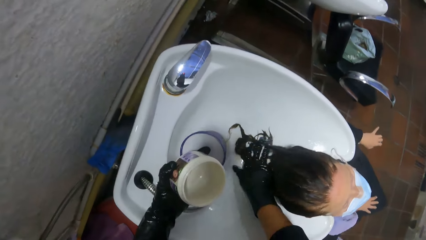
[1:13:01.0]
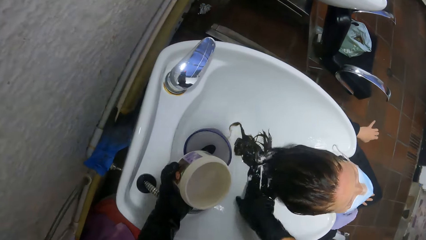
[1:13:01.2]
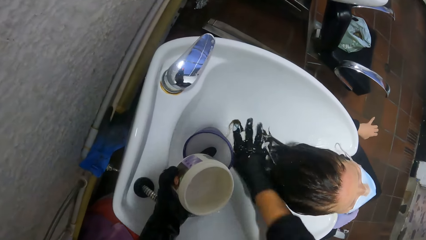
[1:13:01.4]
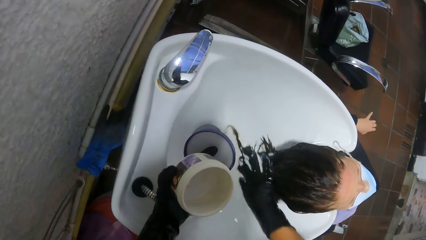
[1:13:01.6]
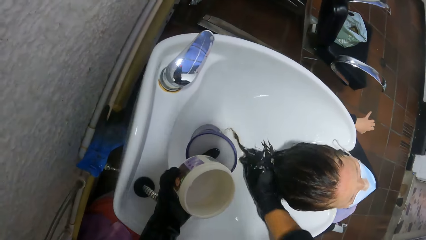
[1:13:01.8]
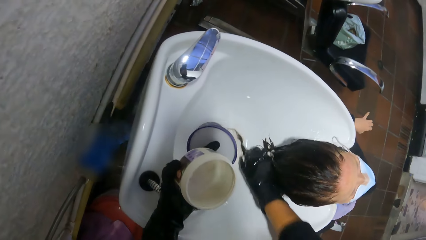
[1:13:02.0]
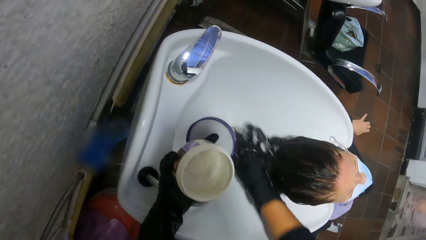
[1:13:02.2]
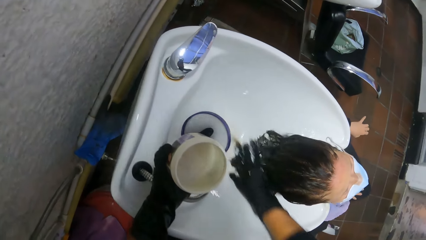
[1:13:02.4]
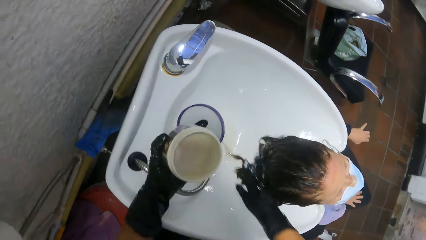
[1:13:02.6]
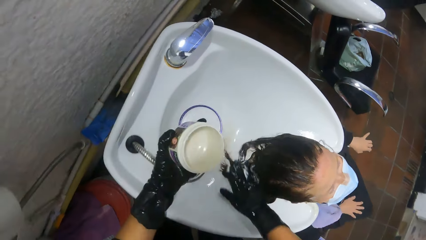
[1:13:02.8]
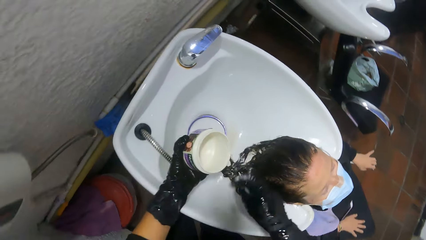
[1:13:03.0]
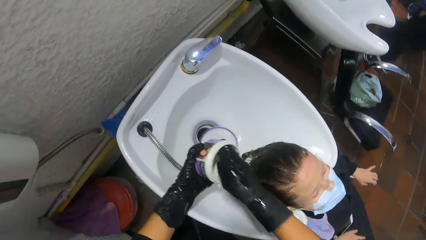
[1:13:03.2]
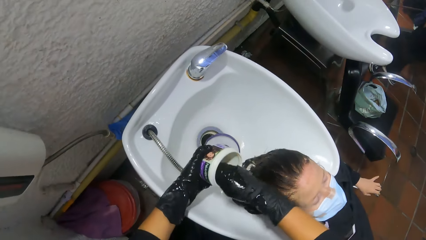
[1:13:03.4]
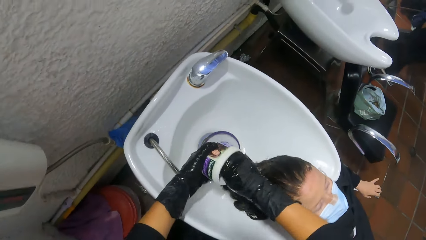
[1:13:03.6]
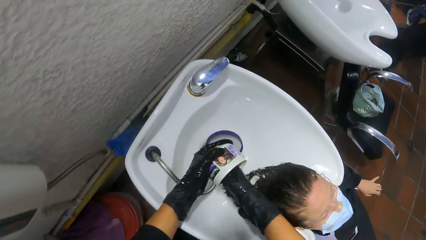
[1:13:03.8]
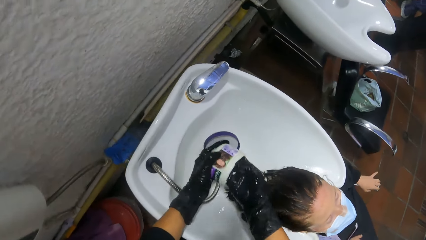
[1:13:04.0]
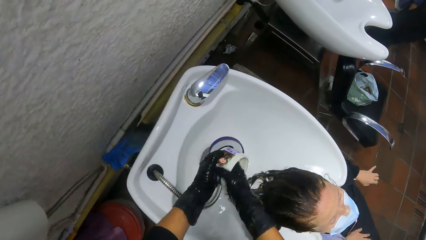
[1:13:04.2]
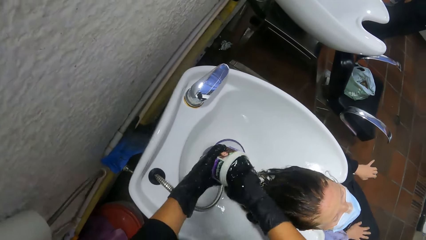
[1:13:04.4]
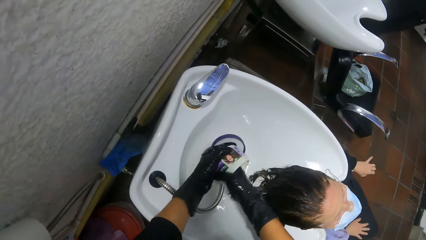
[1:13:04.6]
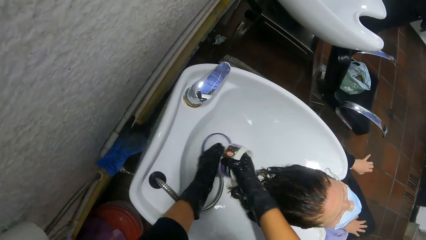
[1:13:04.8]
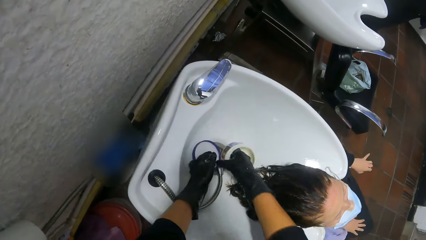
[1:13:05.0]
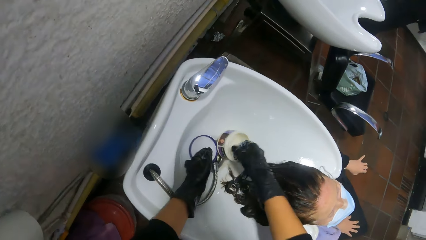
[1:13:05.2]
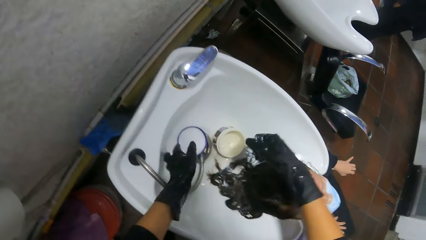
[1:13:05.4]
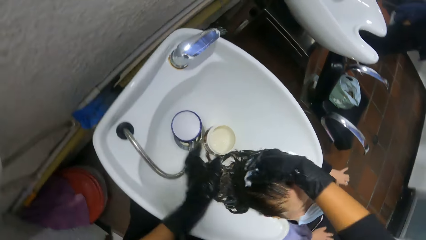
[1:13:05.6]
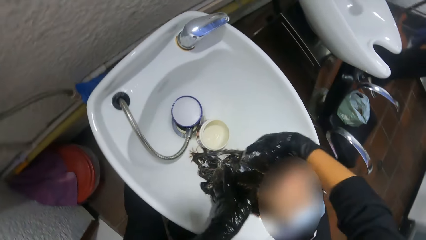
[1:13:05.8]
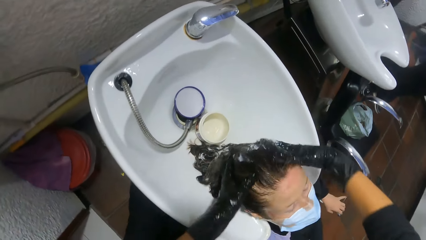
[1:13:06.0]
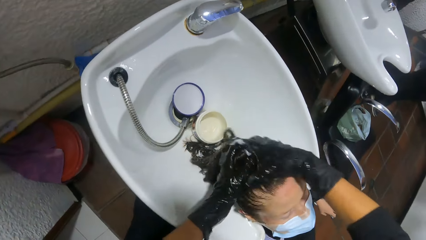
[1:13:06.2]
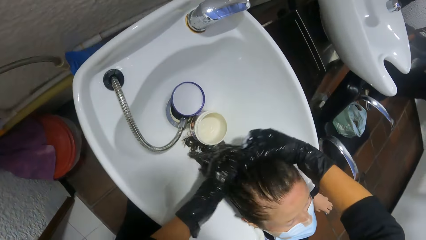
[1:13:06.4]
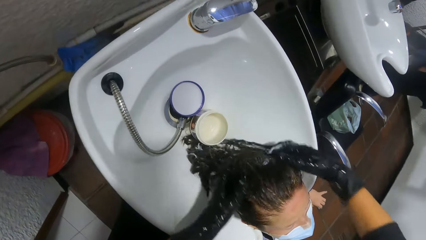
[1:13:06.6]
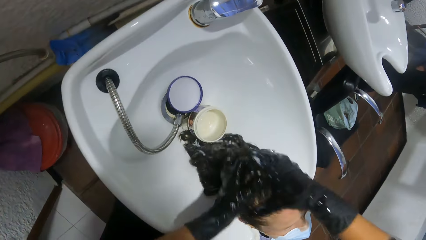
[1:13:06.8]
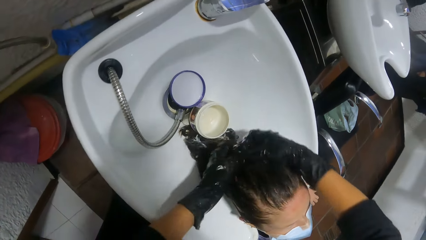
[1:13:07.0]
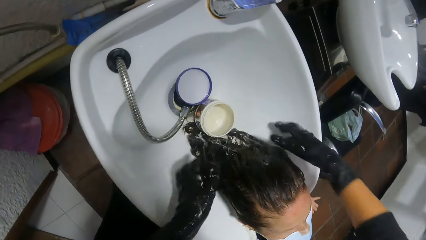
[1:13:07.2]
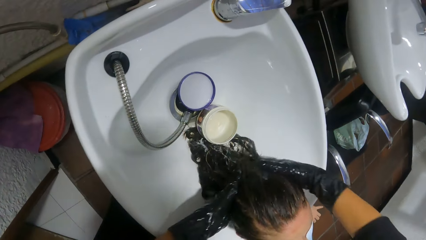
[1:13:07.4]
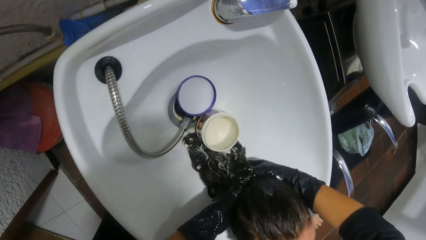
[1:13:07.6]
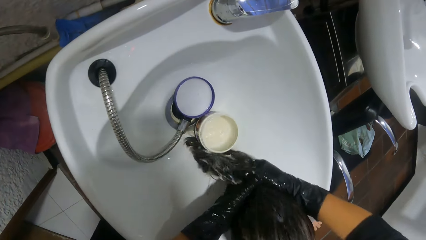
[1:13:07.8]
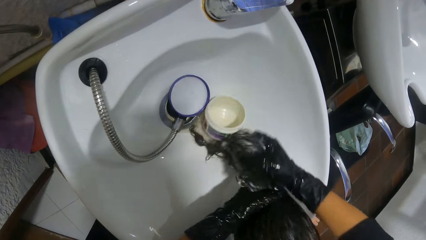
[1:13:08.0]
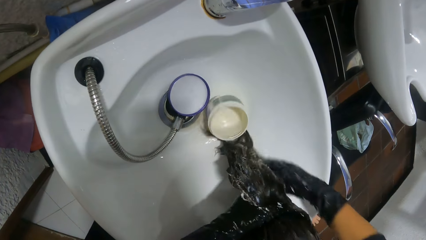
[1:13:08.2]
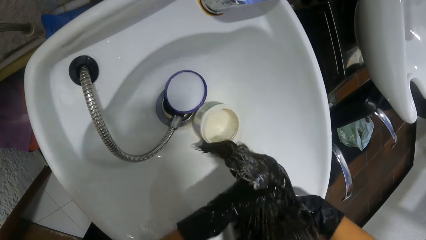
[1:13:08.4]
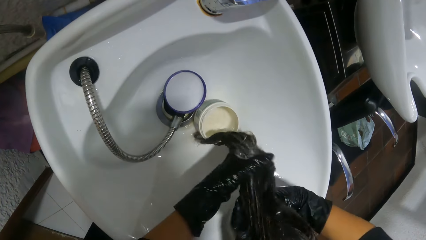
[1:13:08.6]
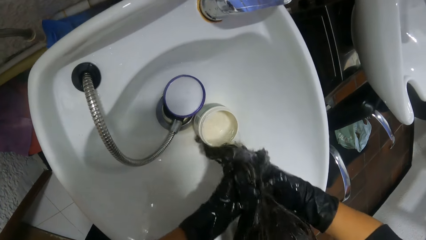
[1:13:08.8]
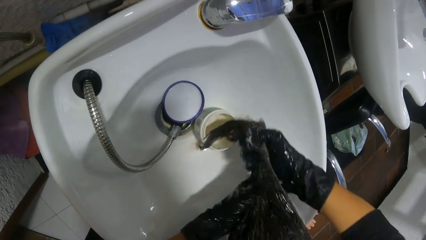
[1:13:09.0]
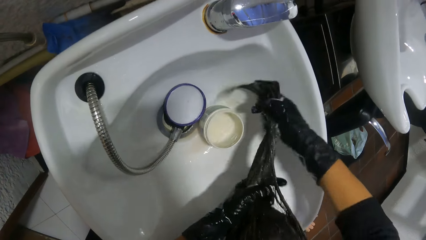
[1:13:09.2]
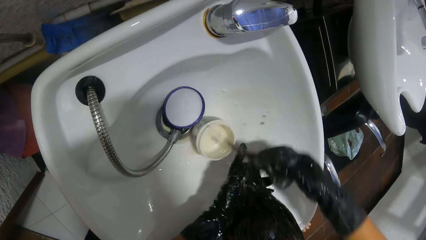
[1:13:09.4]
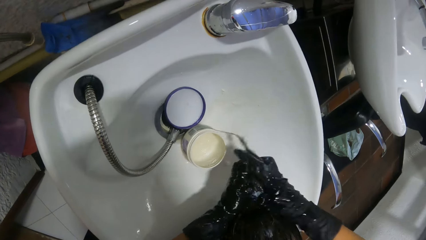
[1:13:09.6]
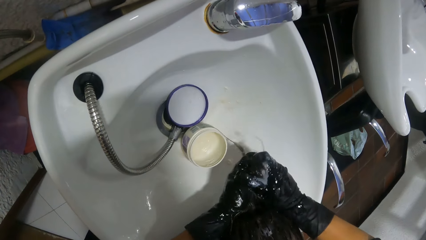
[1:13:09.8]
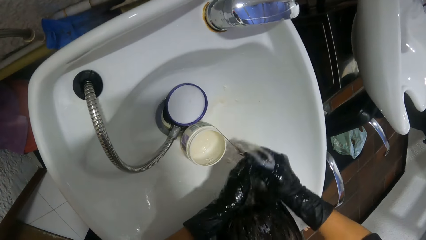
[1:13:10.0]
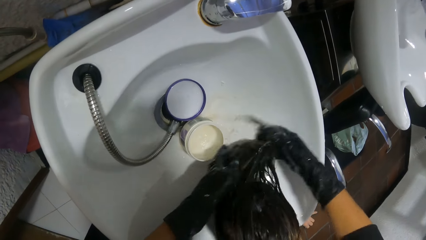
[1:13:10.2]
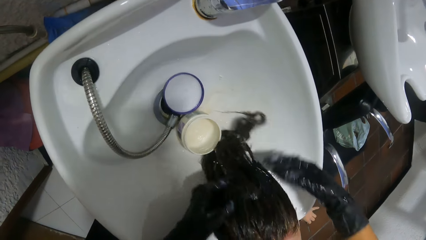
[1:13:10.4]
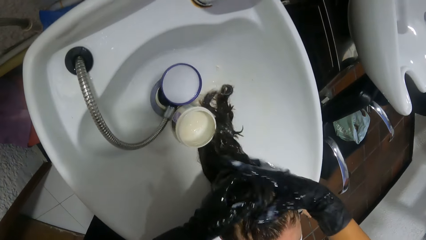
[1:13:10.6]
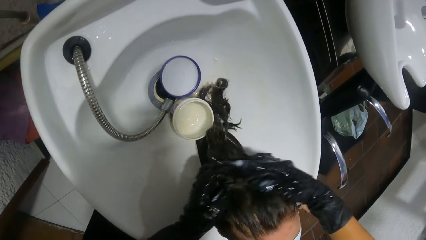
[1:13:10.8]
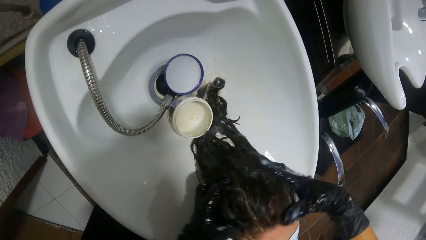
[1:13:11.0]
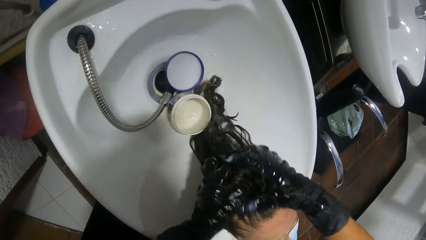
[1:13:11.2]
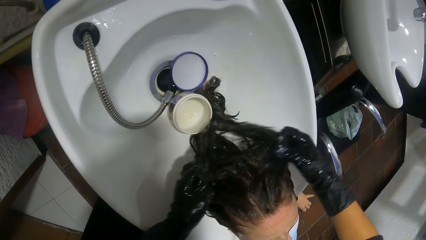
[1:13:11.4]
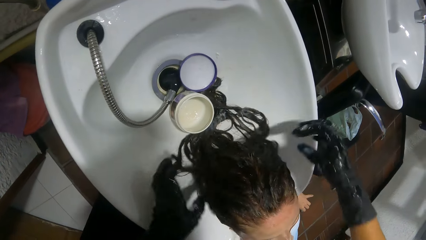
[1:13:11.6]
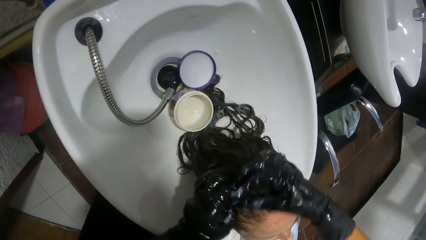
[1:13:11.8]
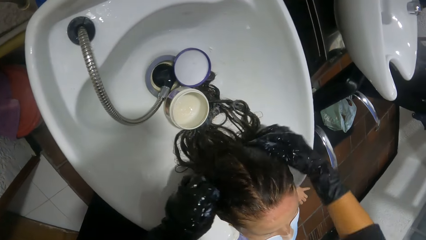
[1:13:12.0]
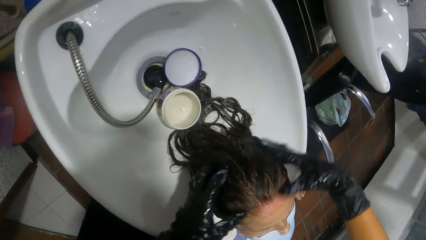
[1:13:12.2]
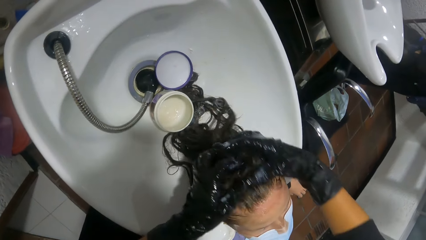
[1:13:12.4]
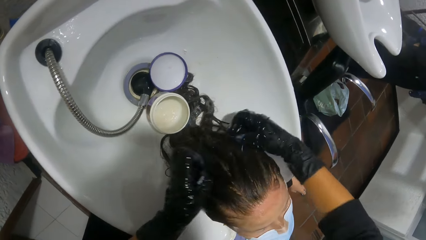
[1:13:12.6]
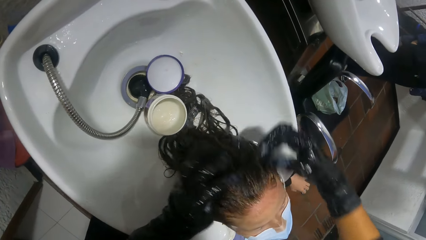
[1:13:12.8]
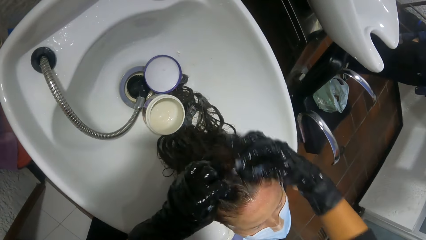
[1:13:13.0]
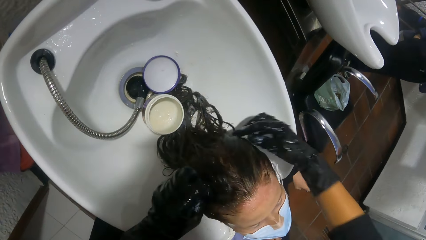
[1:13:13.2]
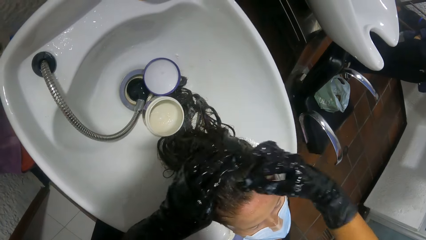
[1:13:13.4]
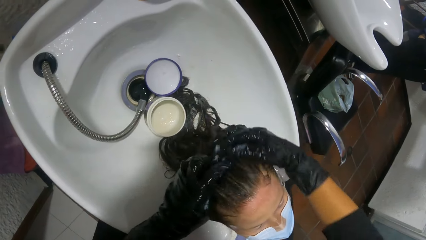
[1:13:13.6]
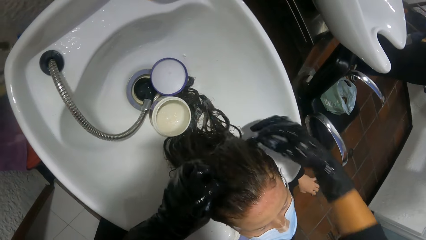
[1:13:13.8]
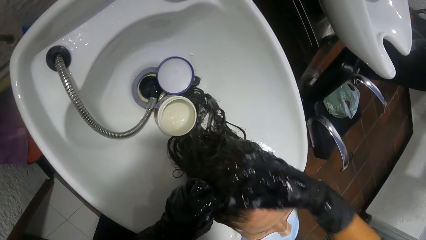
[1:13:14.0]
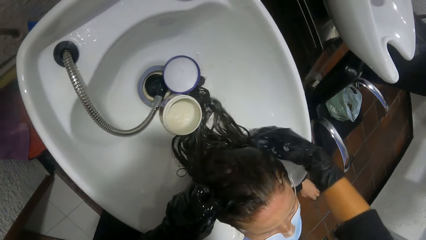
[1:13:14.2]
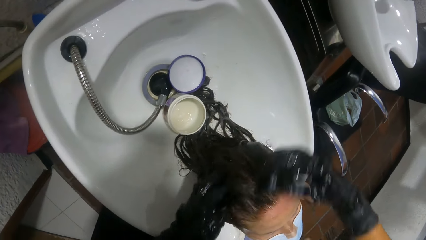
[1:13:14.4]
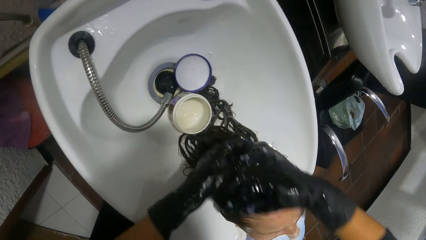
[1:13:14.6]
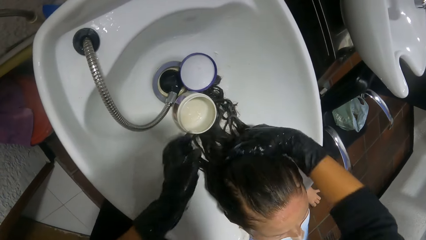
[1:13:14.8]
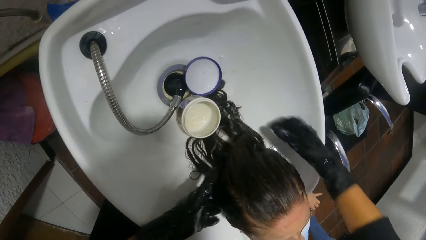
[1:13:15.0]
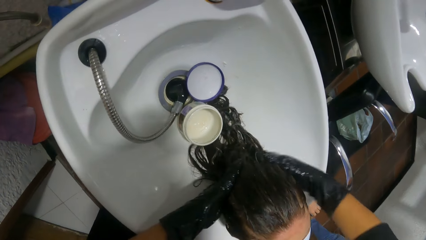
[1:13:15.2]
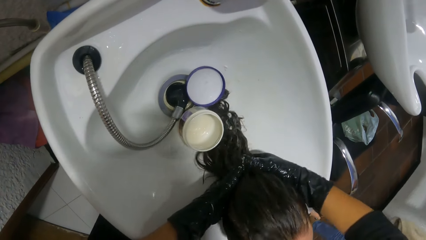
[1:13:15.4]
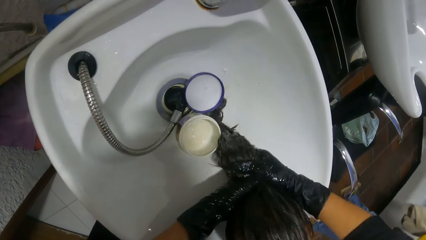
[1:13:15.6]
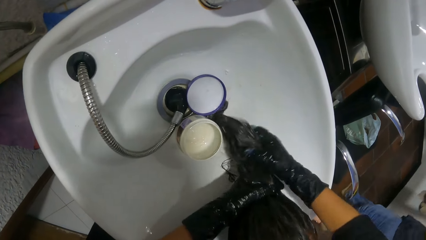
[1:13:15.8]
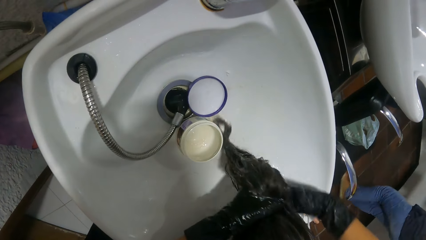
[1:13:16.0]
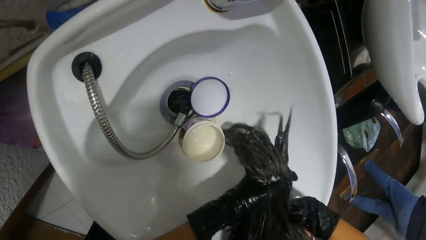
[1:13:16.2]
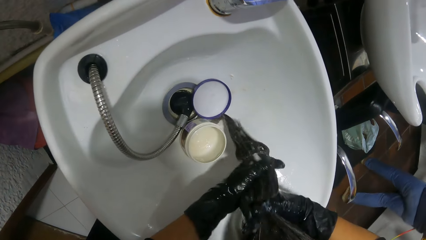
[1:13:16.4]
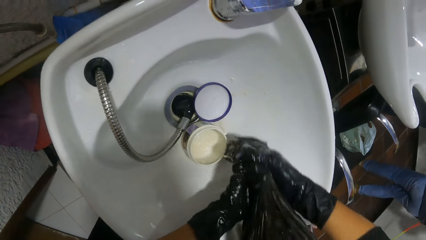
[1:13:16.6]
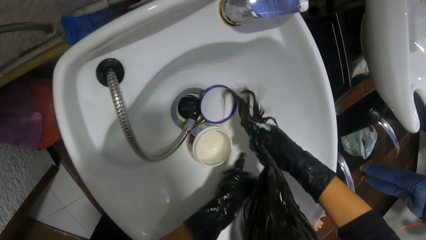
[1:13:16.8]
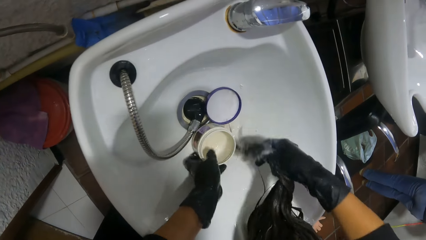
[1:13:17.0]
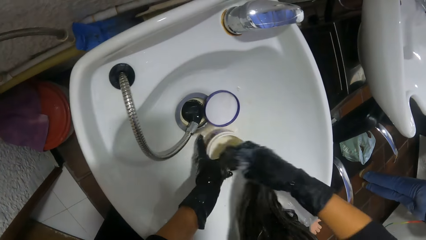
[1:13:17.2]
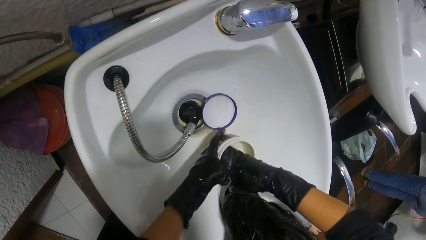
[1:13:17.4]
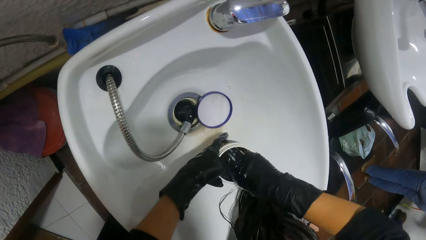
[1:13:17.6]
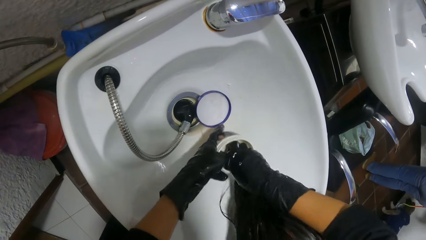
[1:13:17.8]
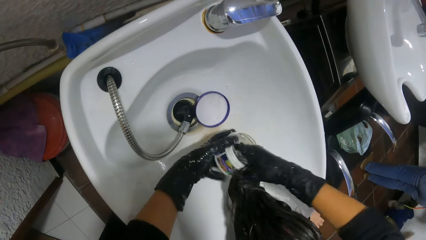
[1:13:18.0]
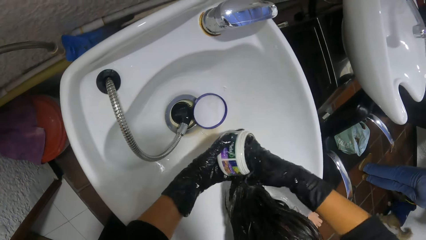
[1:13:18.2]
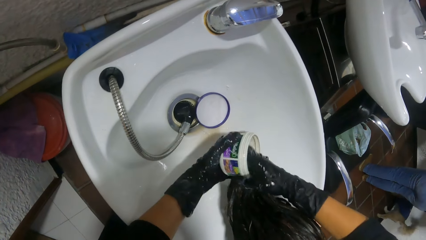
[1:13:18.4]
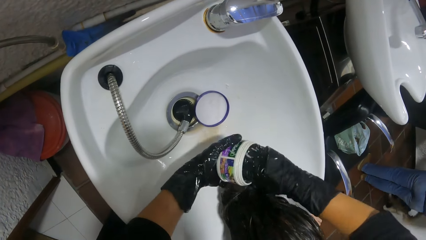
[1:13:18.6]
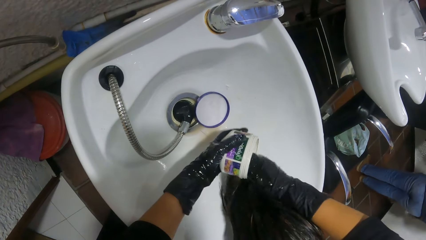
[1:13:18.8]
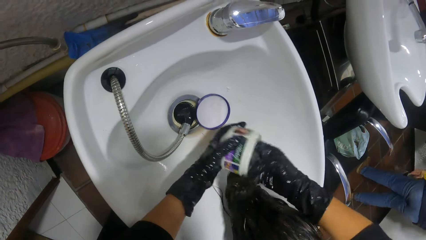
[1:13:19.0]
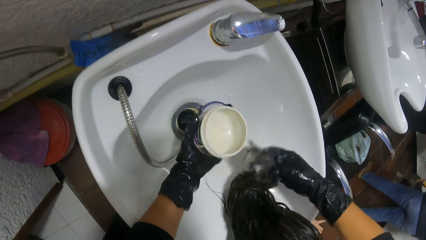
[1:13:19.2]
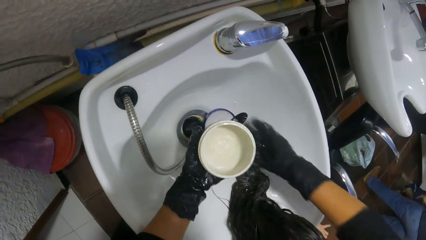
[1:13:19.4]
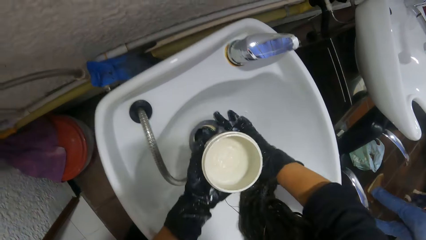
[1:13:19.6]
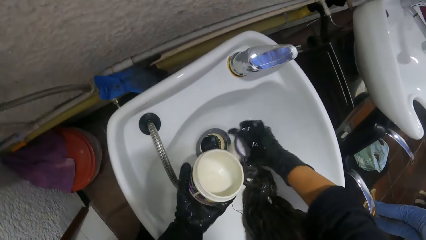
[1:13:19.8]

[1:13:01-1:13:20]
The camera wearer applies the relaxer to the woman's hair with her right hand. She turns the relaxer in the relaxer container with her right hand. She scoops relaxer from the relaxer container with her right hand. She drops the cover of the relaxer container in the sink with her left hand. She drops the relaxer container in the sink with her right hand. She applies the relaxer from the relaxer container to the woman's hair with her right hand. She applies the relaxer from the relaxer container to the woman's hair with both hands. She squeezes out relaxer on the woman's hair with both hands. She rubs the relaxer on the woman's hair with both hands. She holds the relaxer container in the sink with her left hand. She mixes the remaining relaxer in the relaxer container with the woman's hair in her right hand. She wipes the container with the hair.
